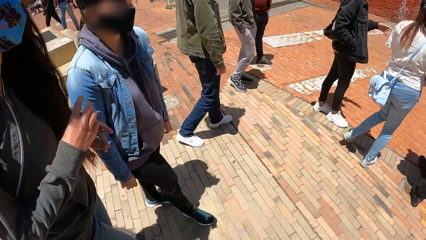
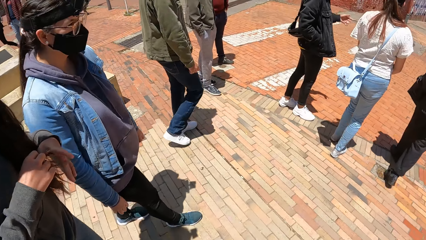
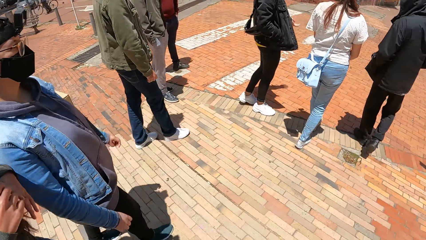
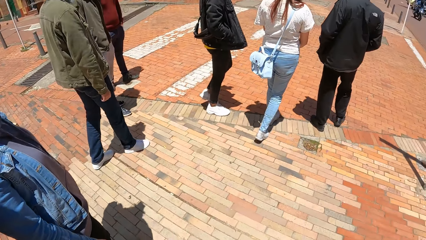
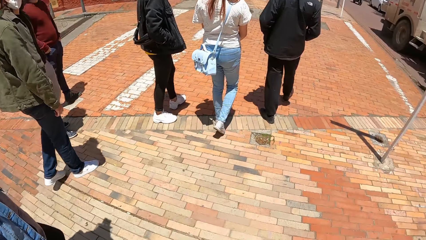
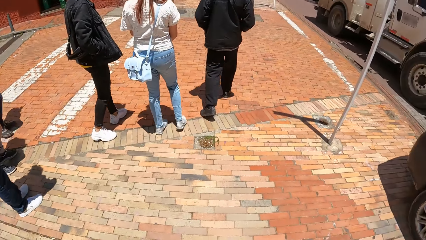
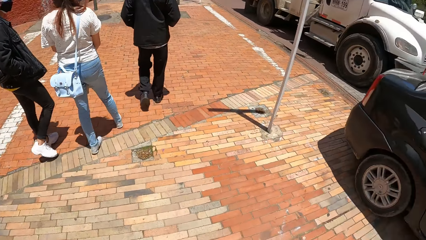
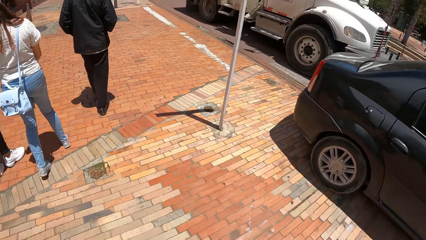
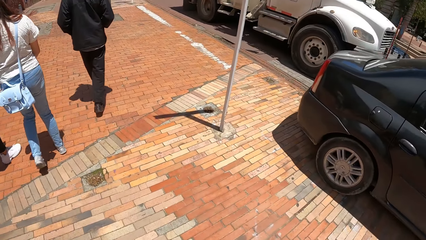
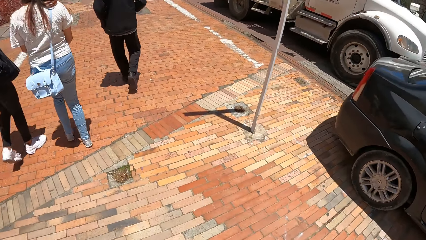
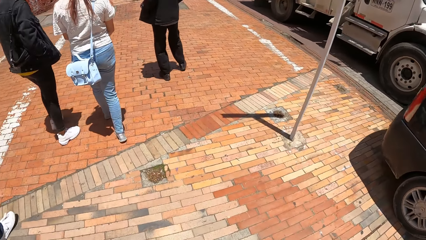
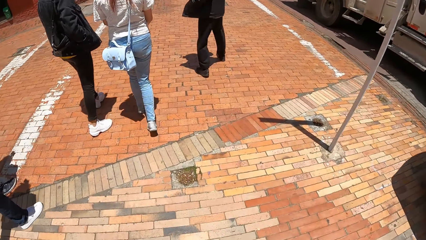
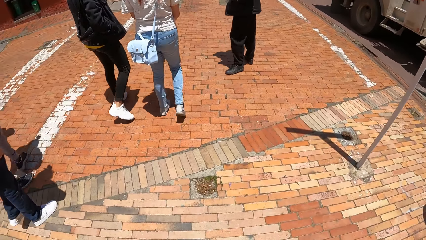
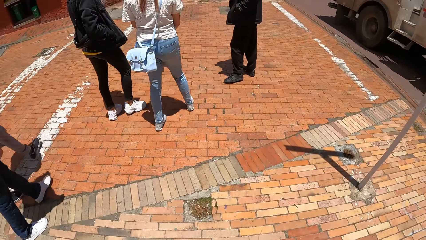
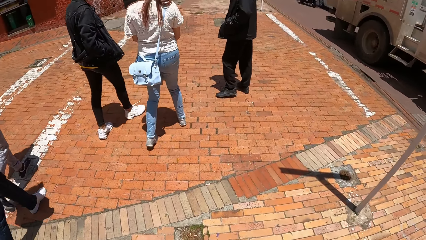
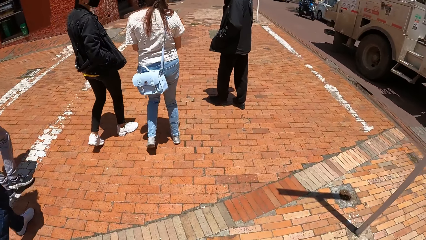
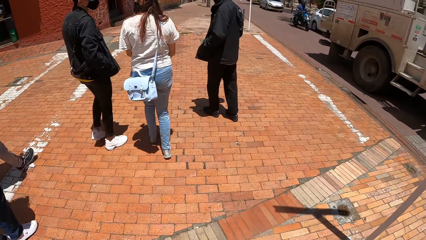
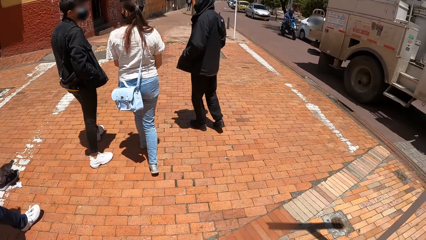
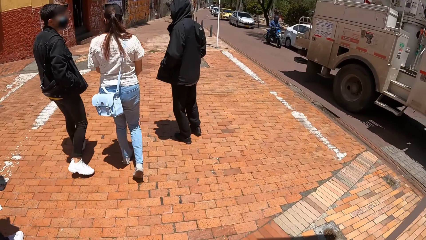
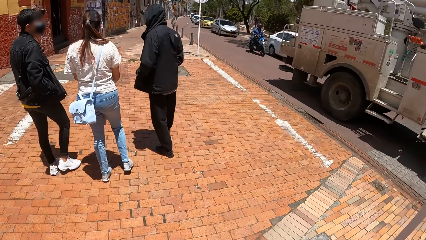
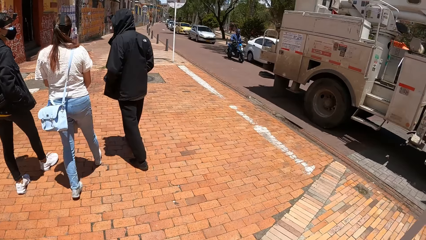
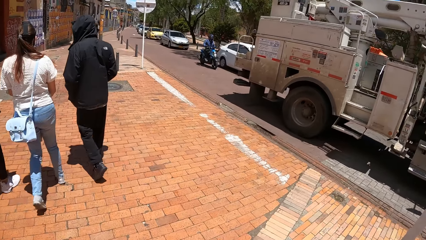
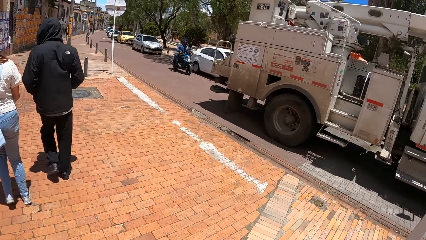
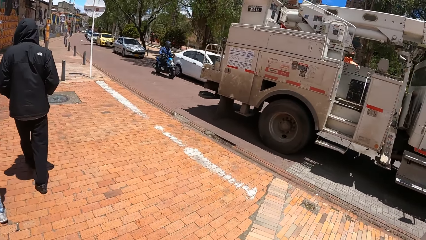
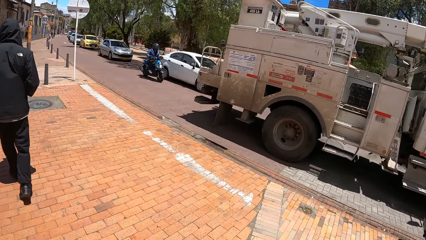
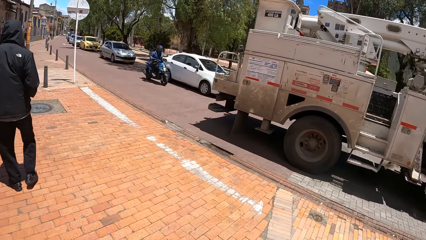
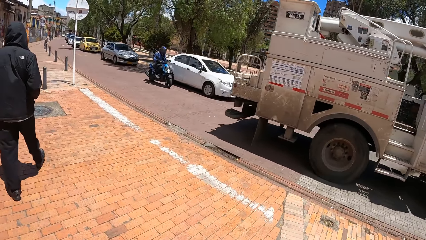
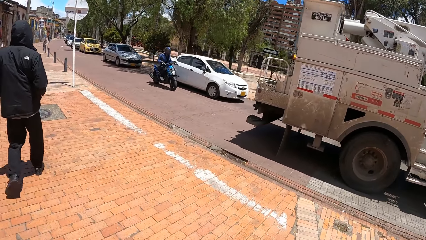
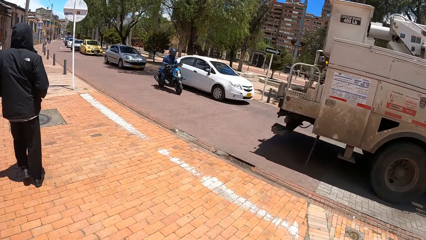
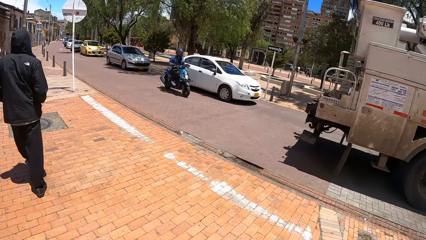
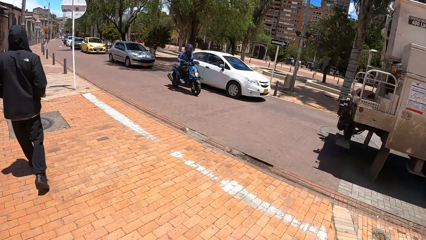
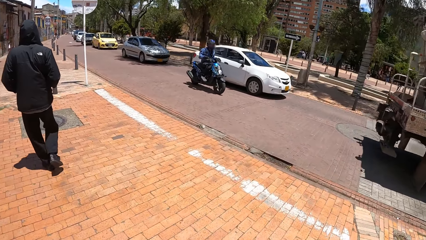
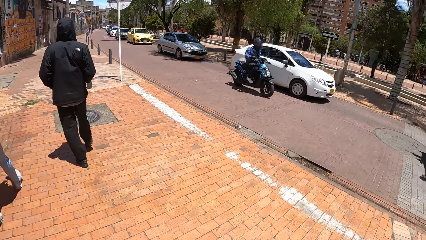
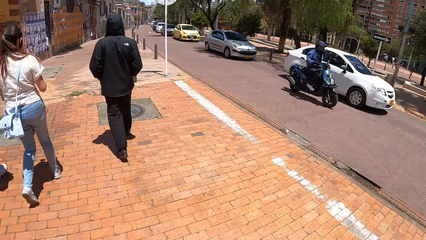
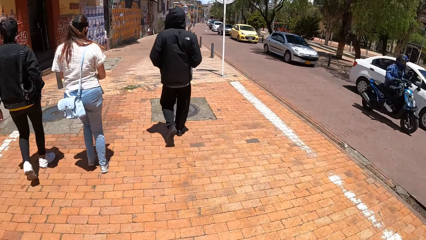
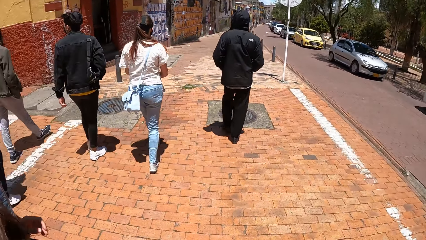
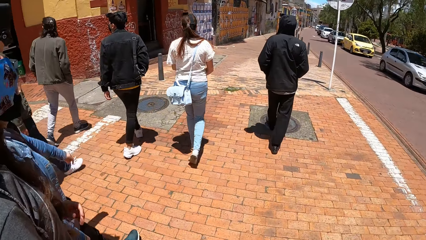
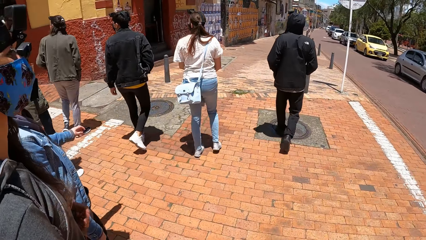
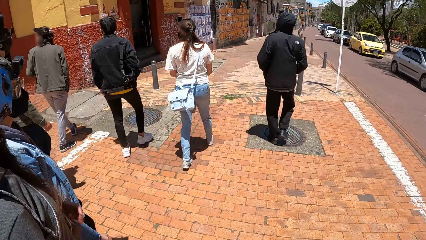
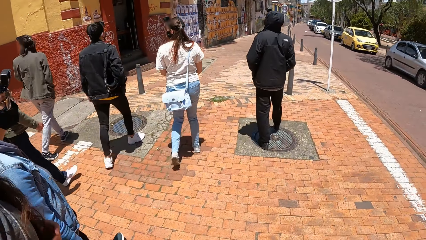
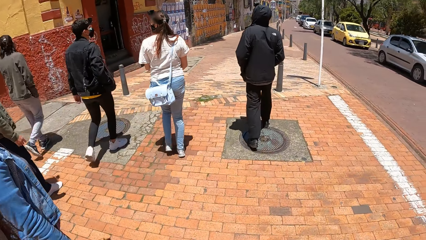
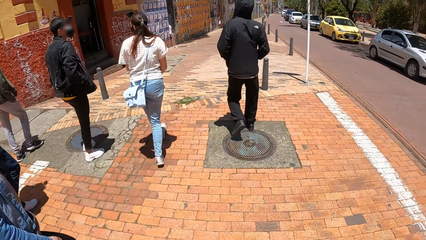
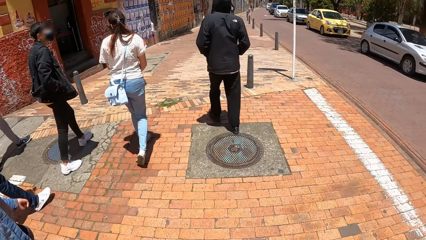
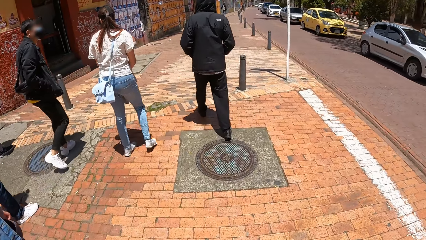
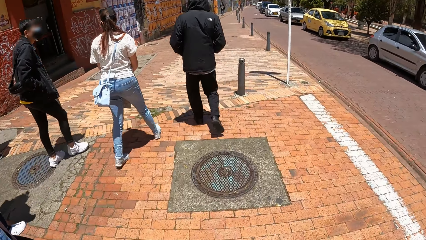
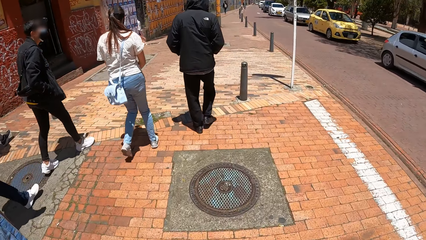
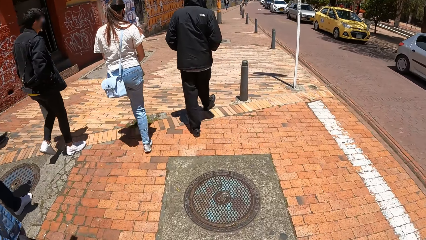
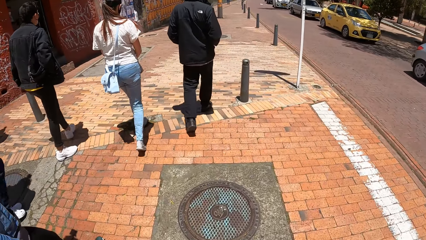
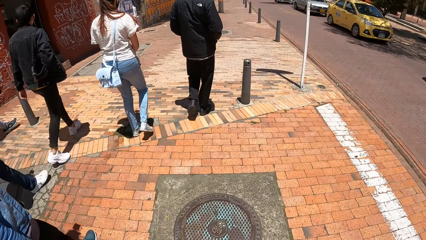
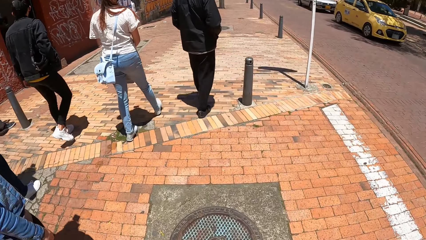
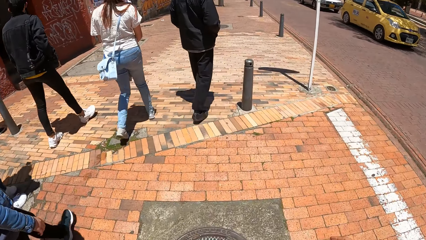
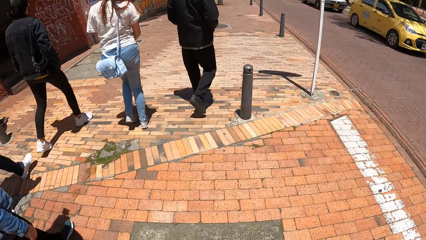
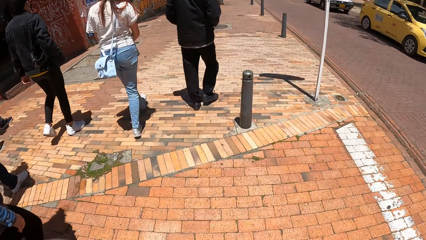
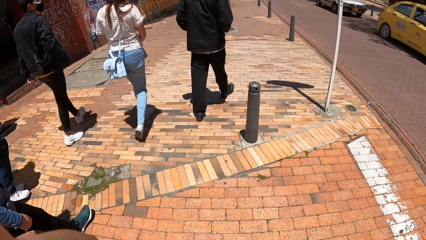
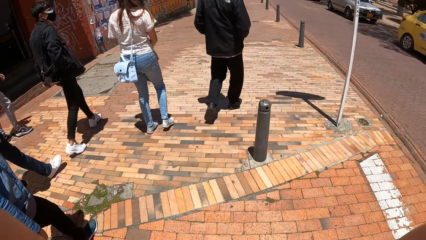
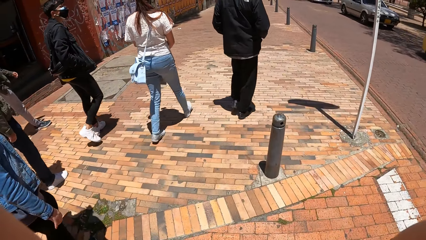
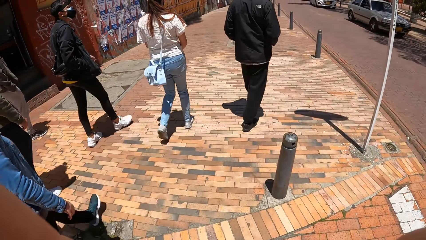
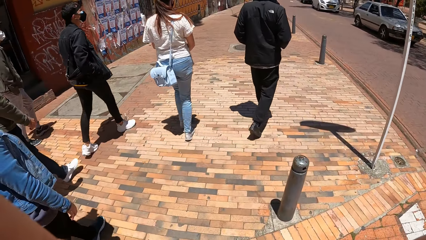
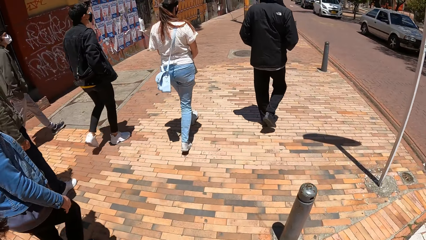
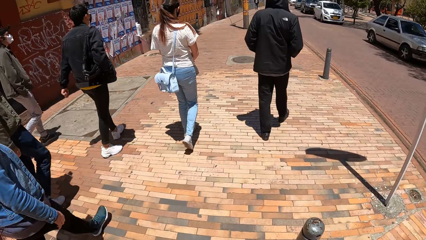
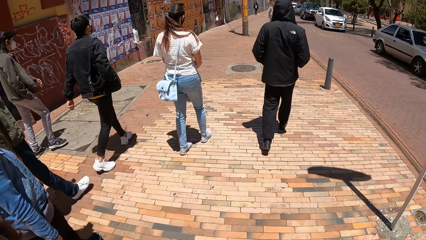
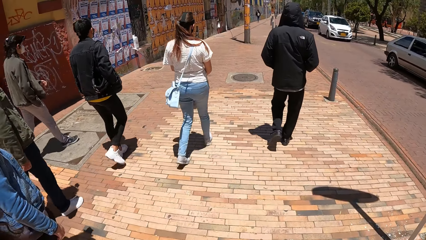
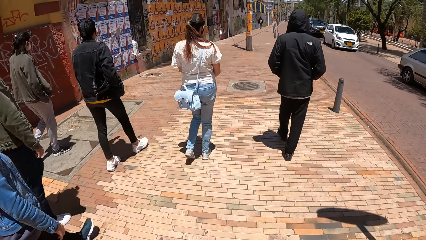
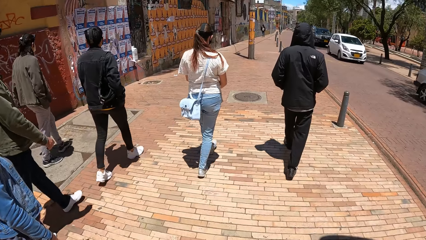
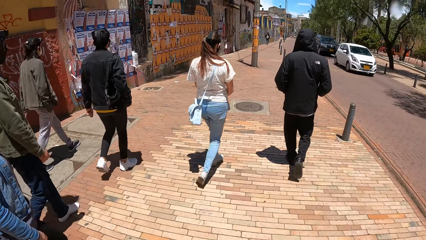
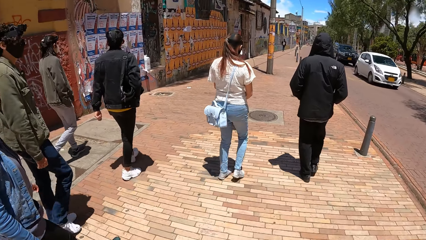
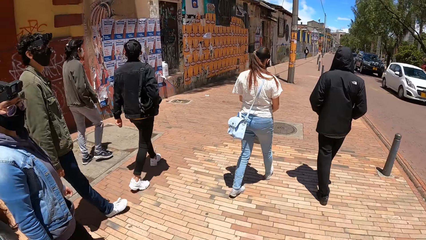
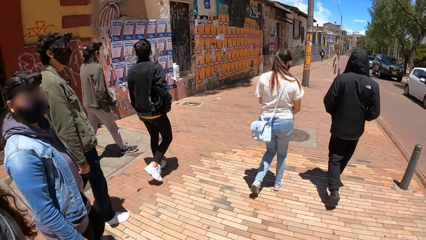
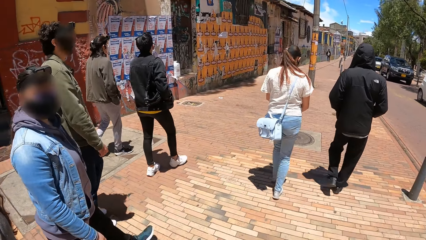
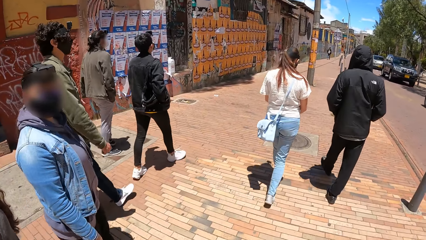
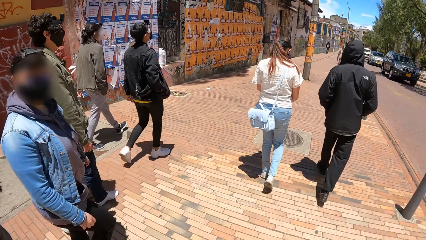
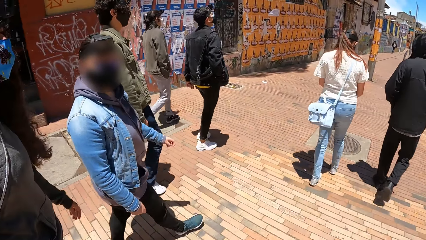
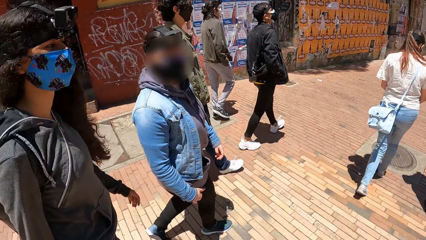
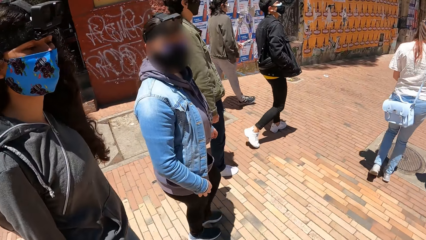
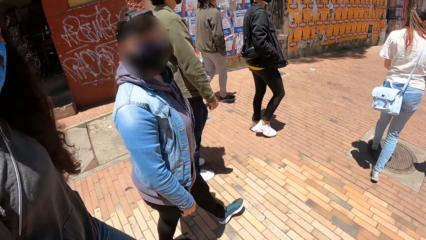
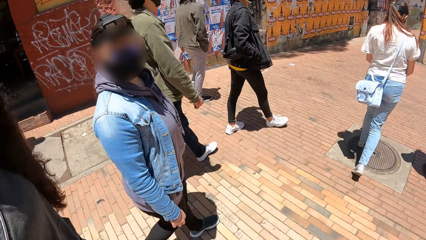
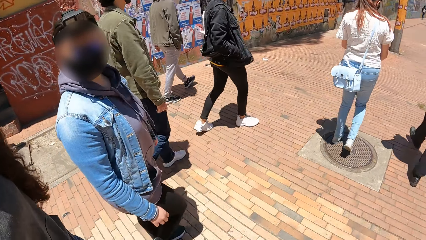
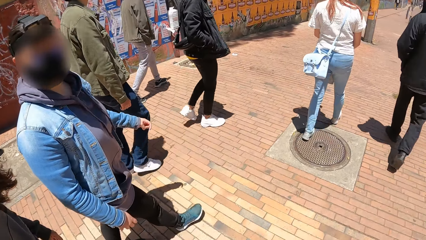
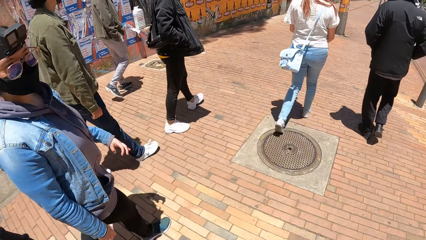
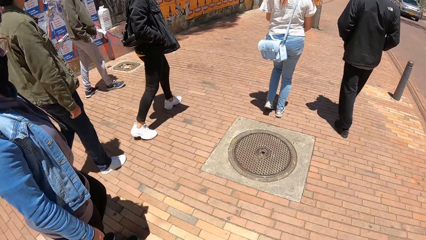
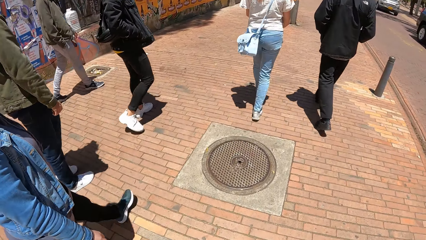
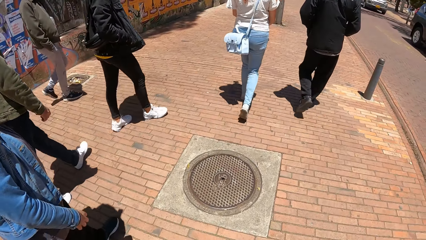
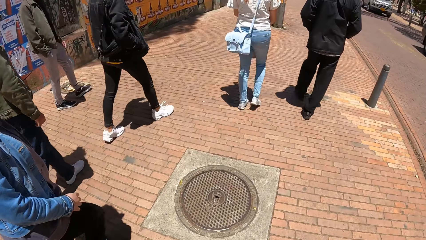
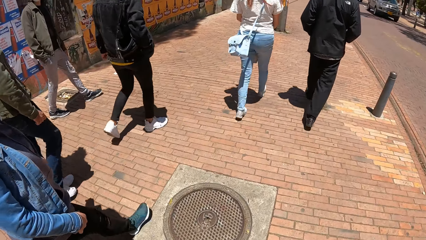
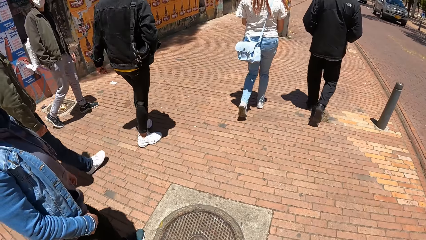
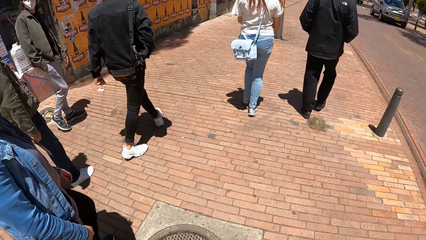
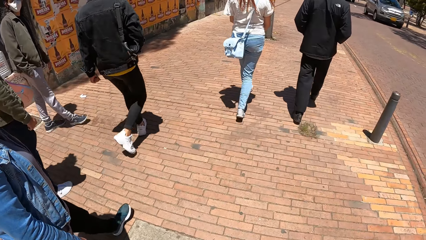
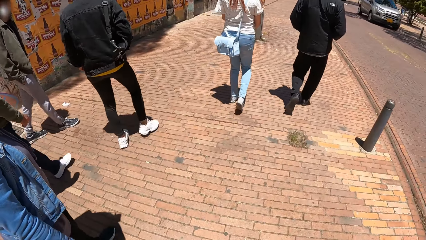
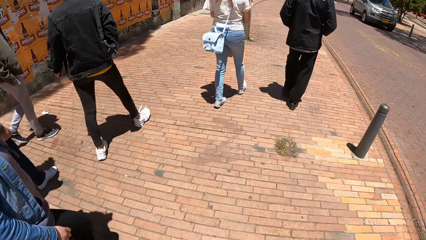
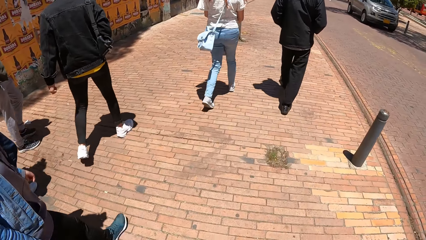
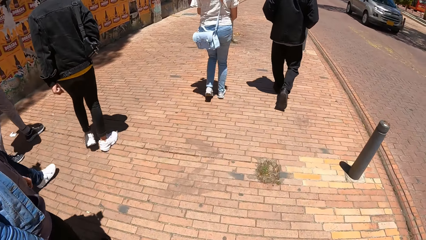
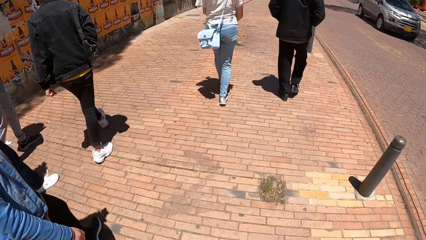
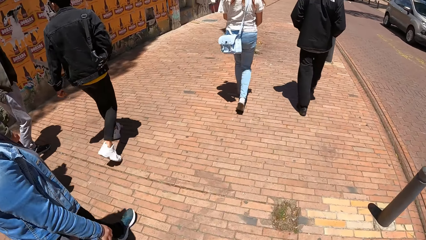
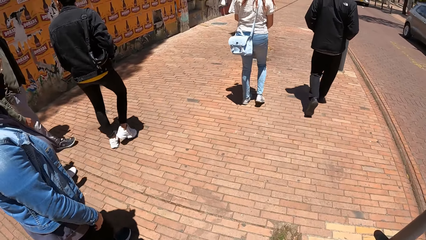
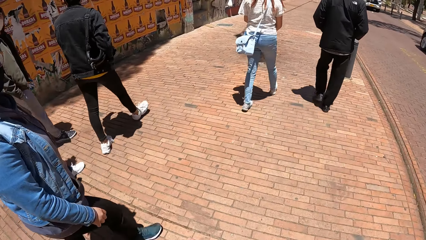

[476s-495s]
The camera wearer walked along the roadside with the group of people. They walk around. They look around. They walk around. They raise their right hand. They walk around. They look around. They walk around.
